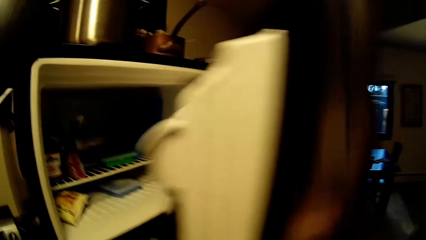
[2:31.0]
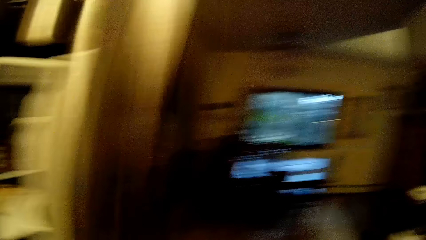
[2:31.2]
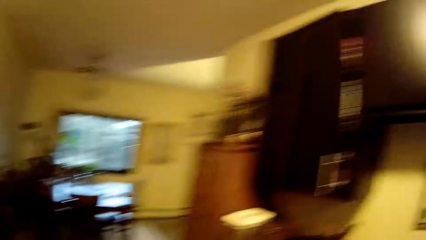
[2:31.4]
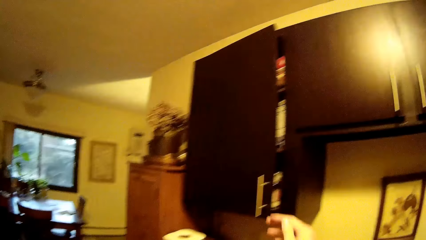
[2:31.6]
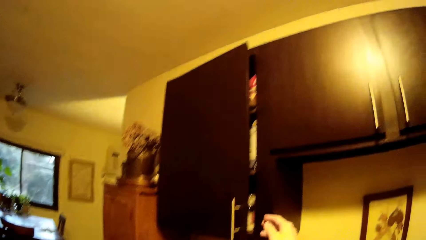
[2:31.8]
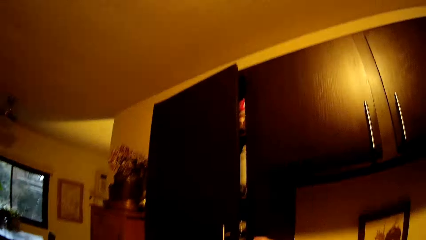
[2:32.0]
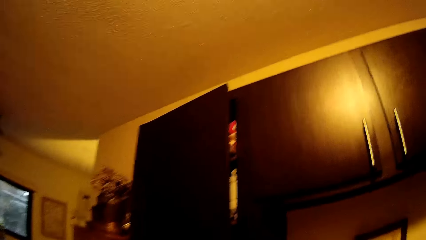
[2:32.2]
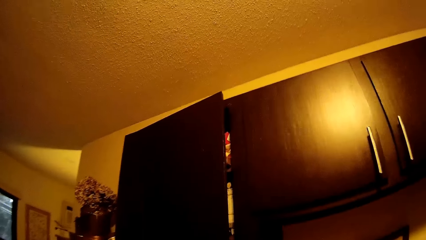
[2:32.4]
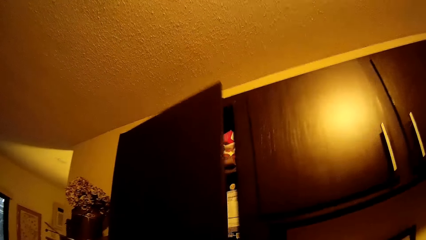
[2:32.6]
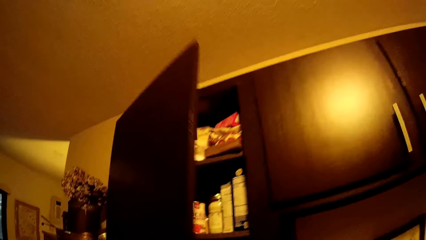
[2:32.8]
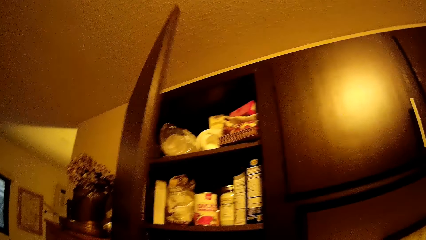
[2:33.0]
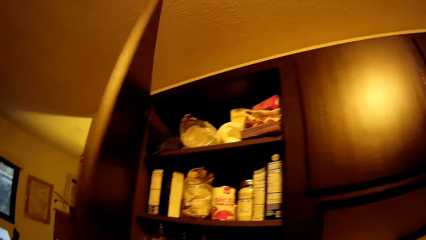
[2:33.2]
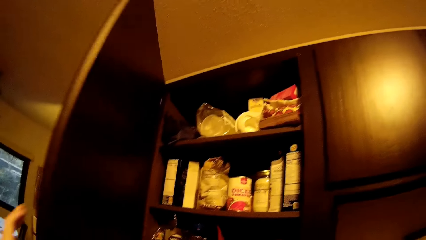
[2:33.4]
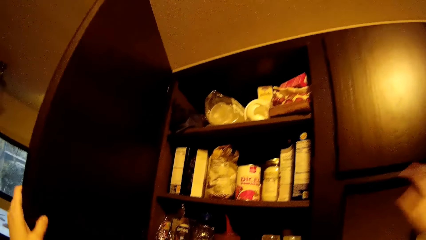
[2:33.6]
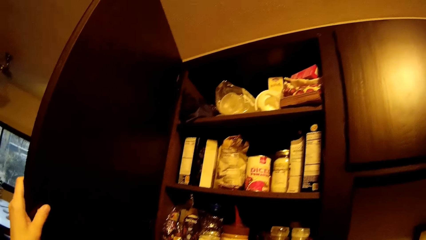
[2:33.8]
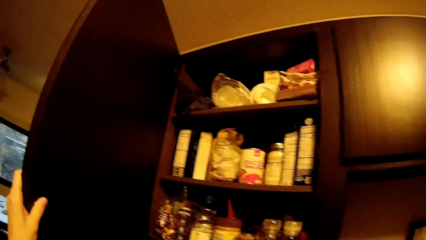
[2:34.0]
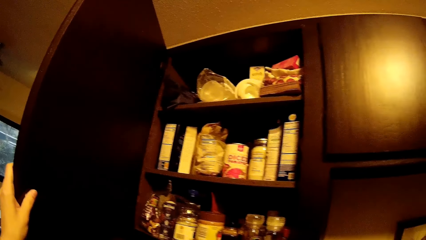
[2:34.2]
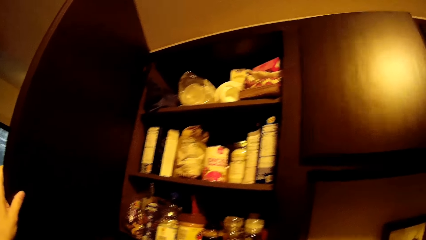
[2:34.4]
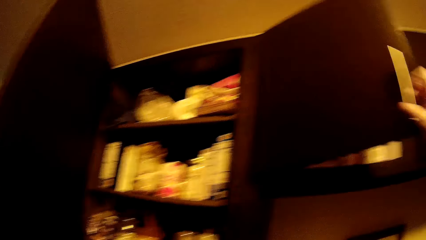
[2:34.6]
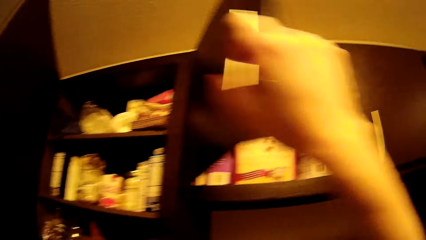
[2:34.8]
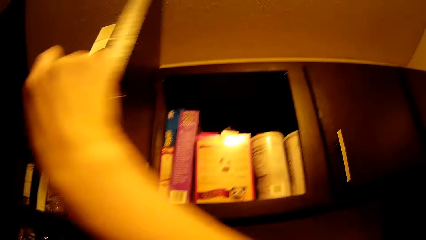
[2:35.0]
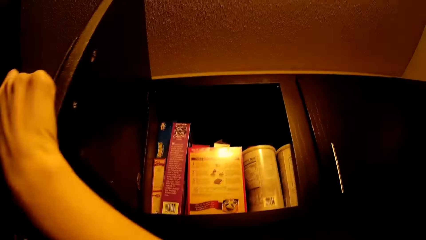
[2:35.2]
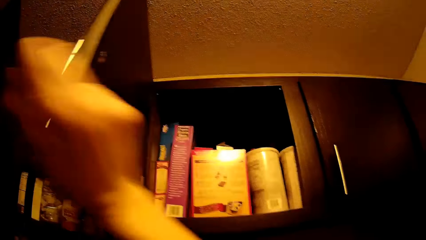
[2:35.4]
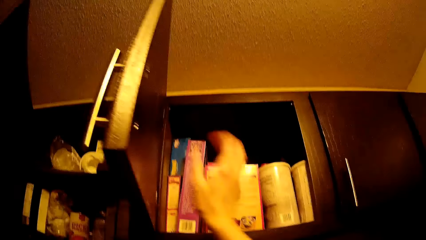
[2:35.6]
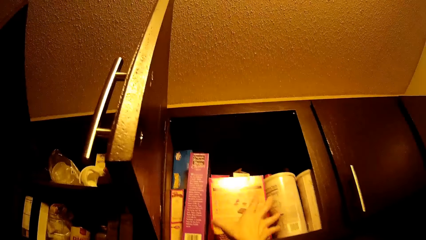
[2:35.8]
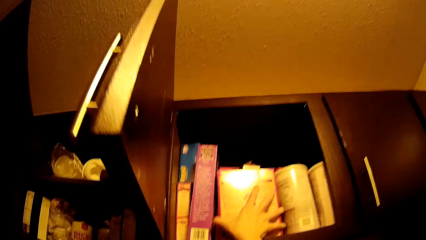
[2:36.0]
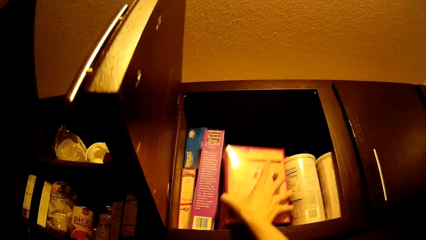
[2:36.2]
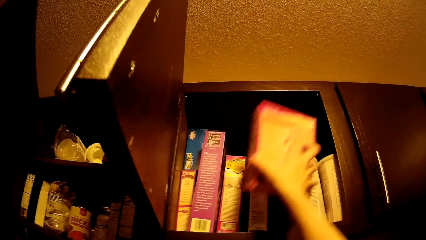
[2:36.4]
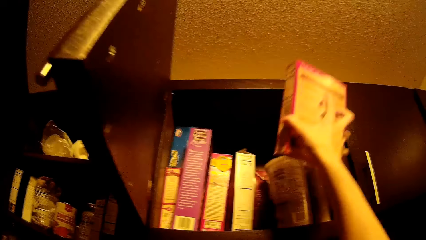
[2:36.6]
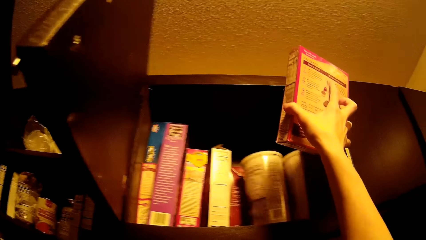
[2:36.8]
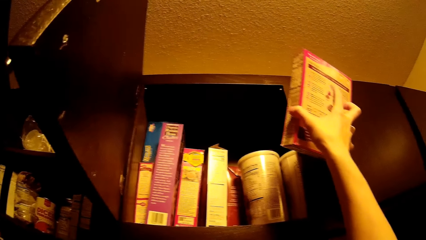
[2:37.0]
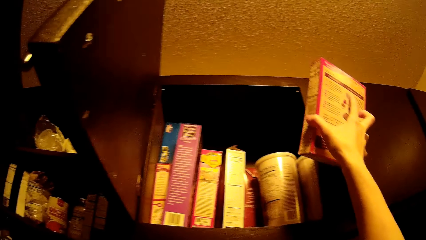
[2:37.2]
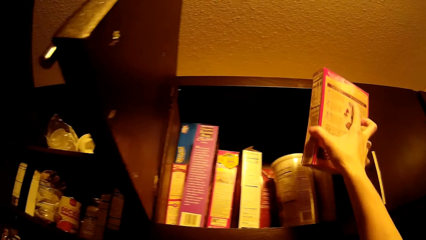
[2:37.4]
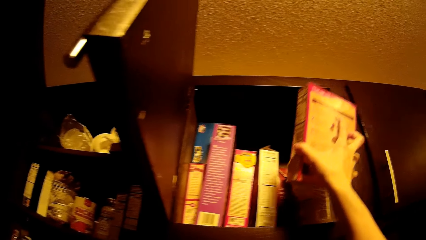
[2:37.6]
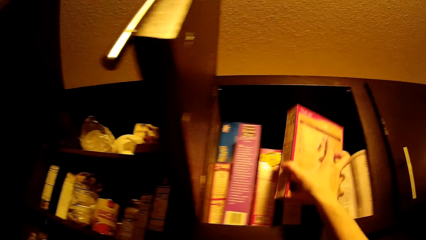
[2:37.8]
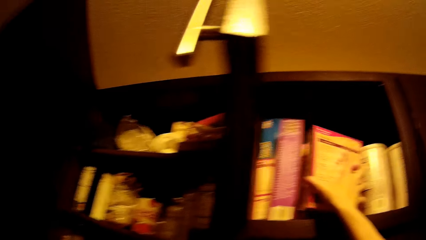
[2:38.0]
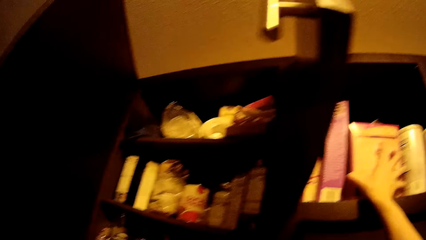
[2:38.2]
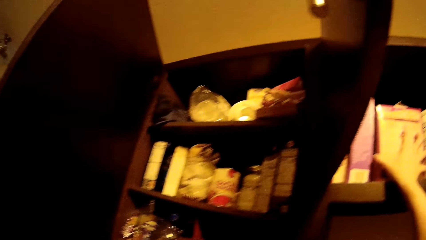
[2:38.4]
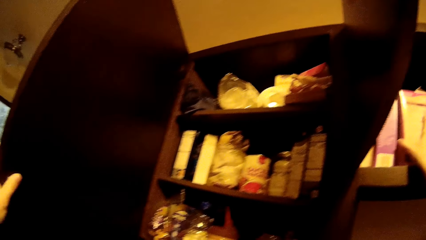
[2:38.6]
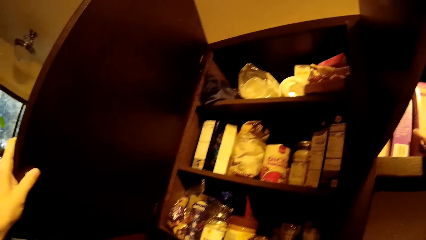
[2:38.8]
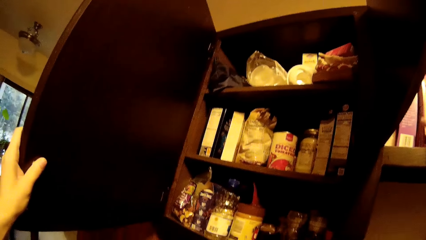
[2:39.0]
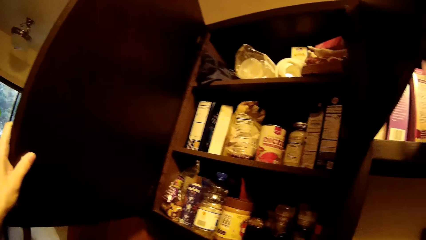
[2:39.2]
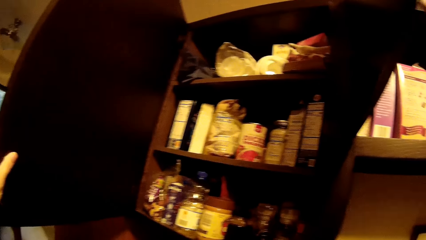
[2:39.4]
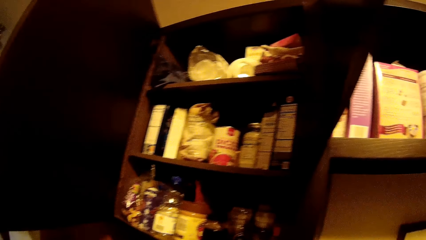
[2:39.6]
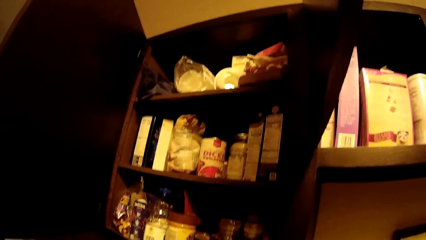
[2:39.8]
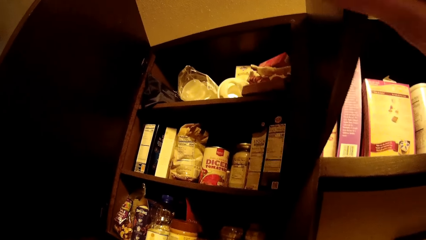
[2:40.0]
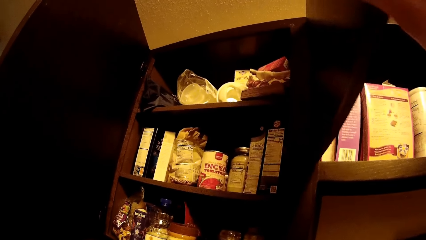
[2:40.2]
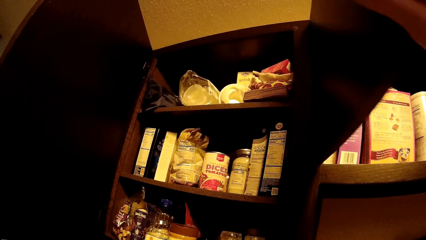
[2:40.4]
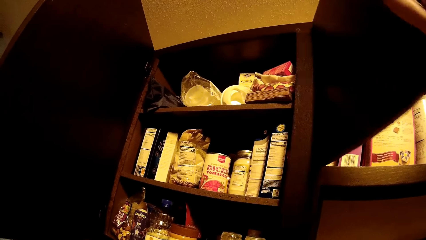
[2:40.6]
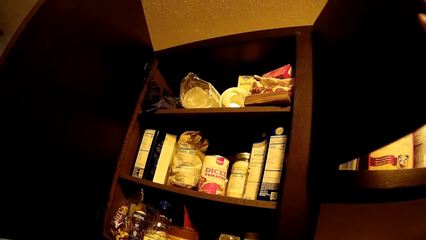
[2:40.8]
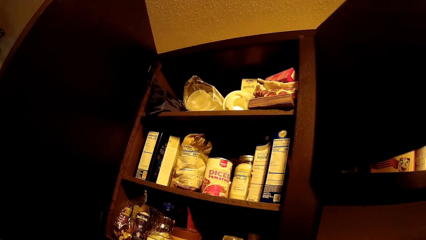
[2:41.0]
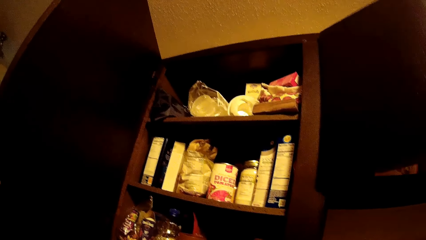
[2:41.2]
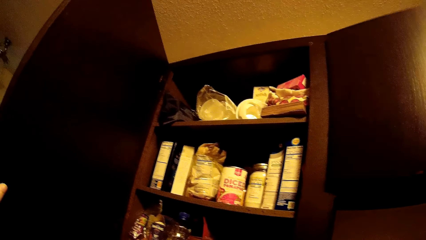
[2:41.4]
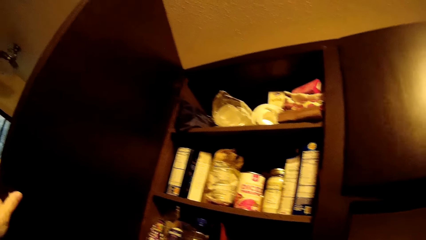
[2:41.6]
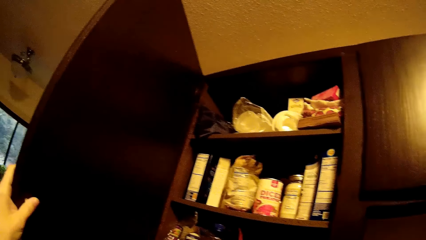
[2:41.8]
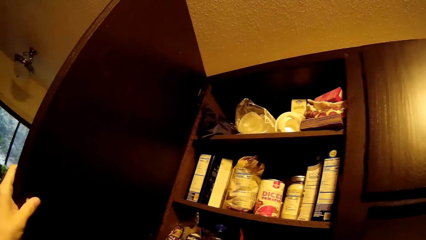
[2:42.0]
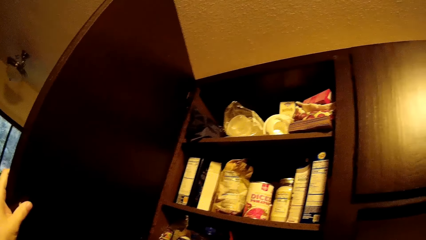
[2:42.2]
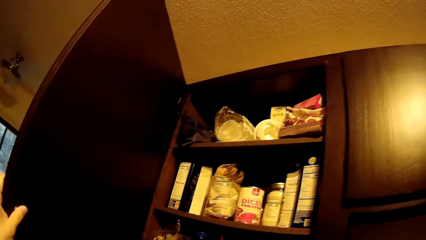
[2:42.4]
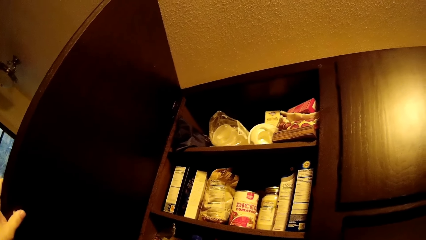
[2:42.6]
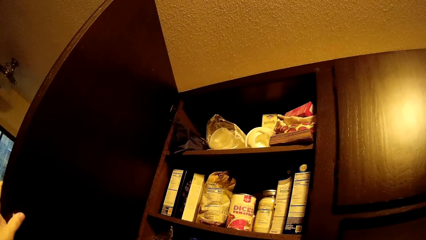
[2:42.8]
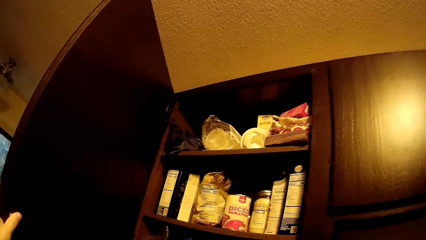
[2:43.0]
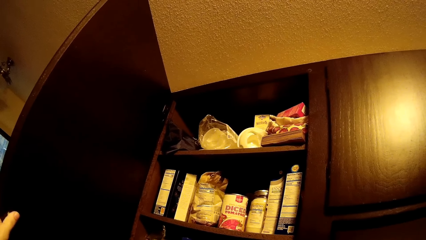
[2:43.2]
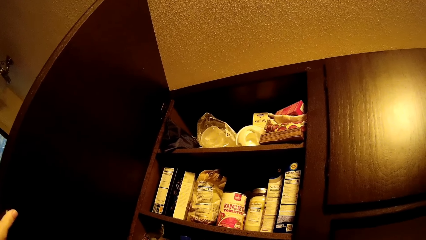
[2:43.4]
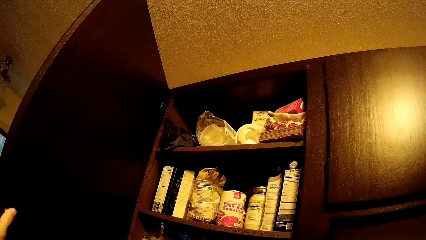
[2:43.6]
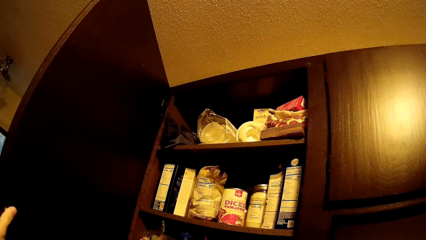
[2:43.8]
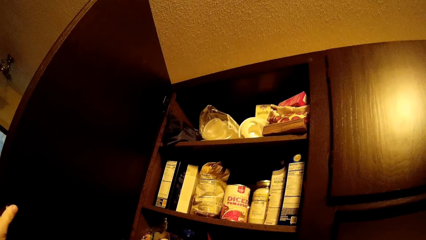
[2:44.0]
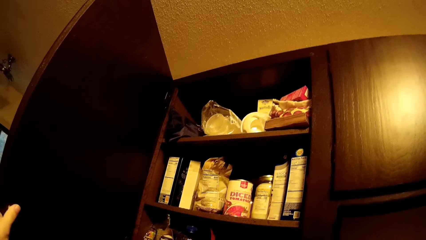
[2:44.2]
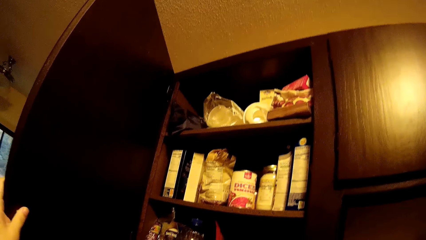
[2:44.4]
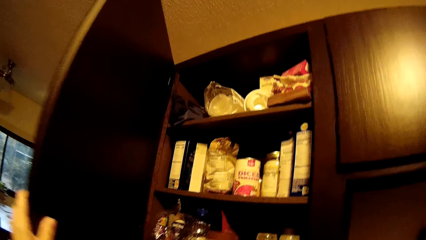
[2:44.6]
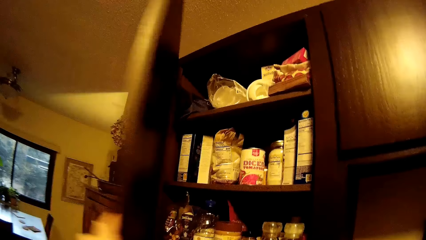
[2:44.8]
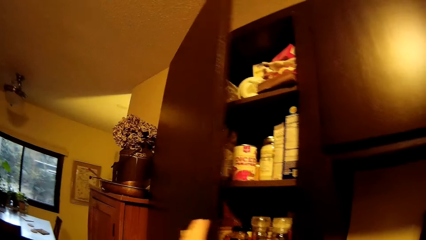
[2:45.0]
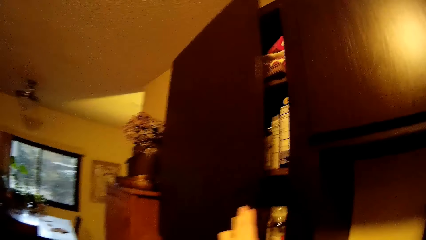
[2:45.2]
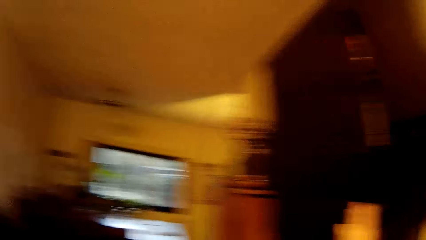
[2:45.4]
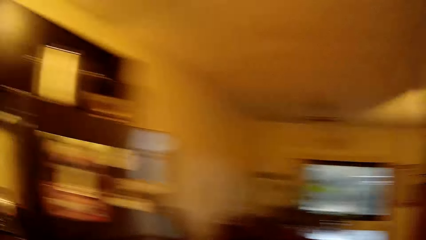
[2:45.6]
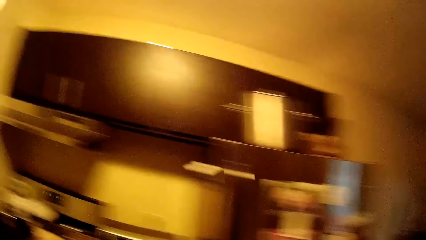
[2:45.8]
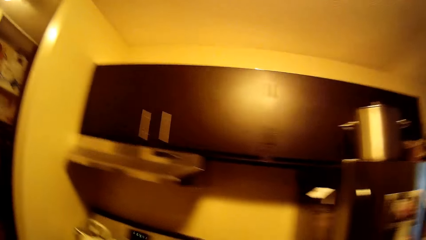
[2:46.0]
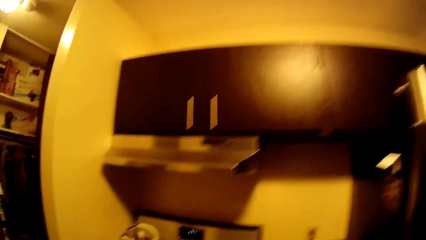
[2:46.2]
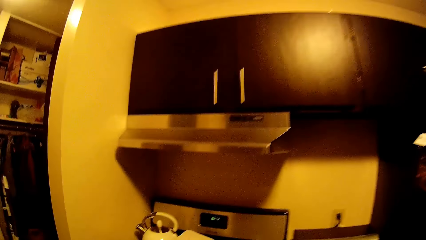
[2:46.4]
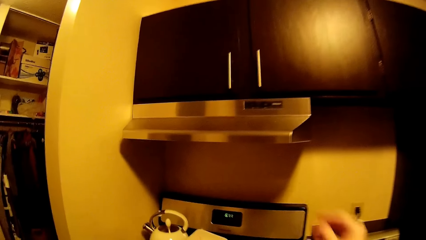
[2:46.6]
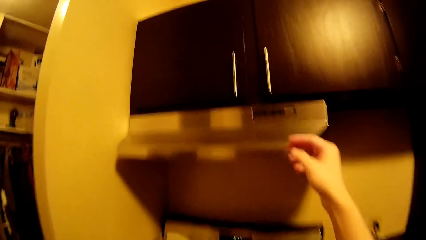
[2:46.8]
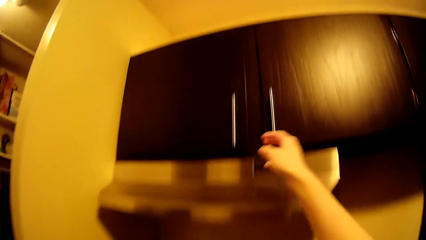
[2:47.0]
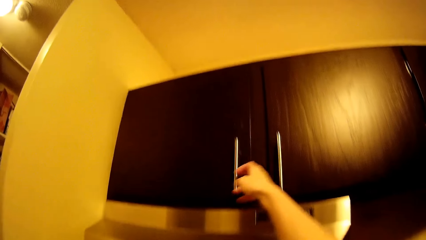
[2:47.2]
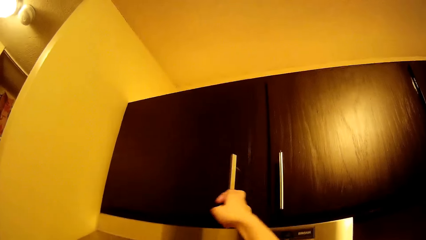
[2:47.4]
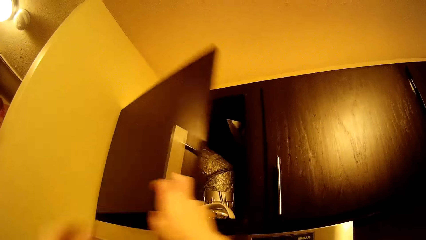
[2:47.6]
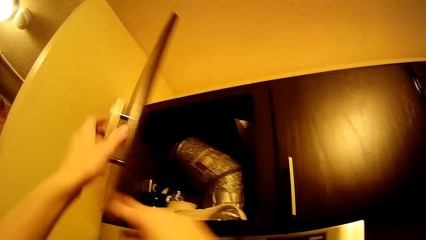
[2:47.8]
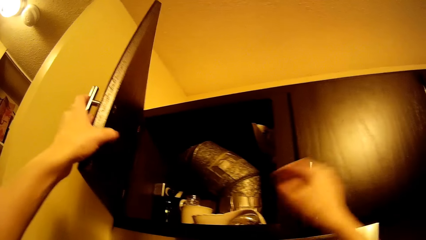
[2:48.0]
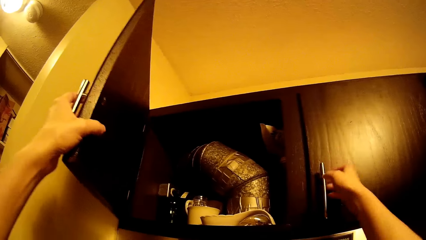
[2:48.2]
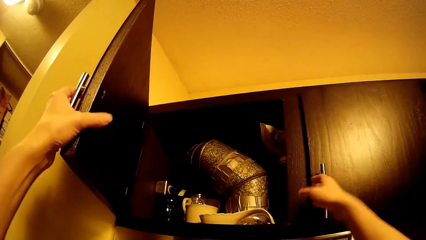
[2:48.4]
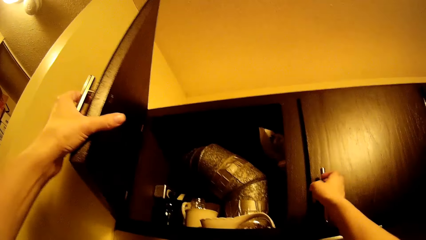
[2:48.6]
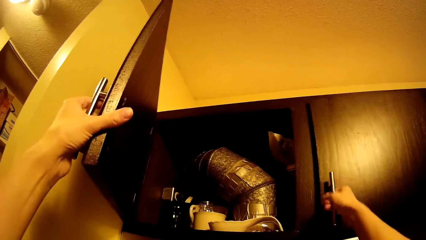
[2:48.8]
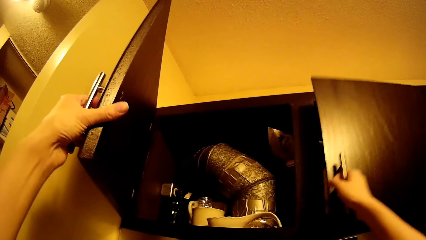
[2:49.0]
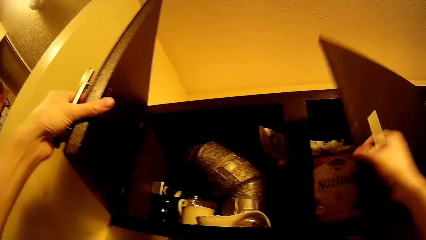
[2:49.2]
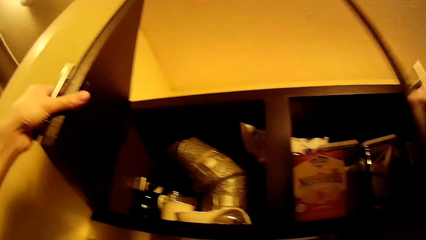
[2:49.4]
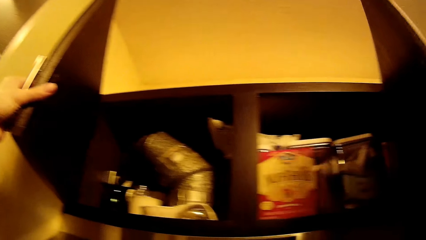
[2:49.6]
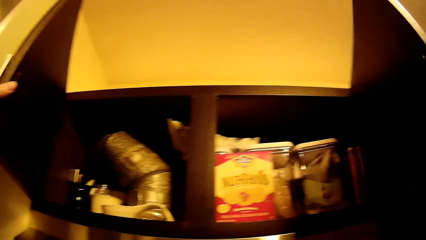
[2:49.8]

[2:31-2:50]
The camera wearer closes the refrigerator with his right hand. He opens a cupboard with his right hand. He holds the cupboard with his left hand and opens the cupboard with his right hand. He picks up a cereal from the cupboard with his right hand. He drops the cereal in the cupboard with his right hand. He closes the cupboard with his right hand. He closes the cupboard with his left hand. He opens the cupboard with his right hand. He holds the cupboard with his left hand and opens the cupboard with his right hand.
